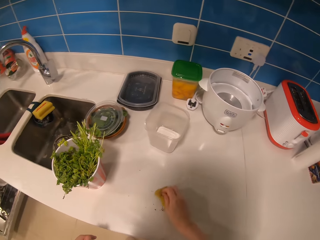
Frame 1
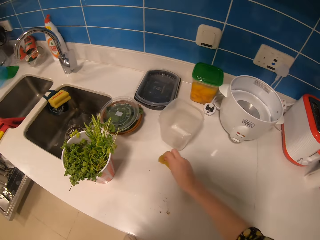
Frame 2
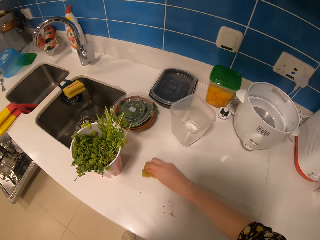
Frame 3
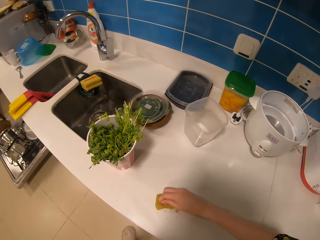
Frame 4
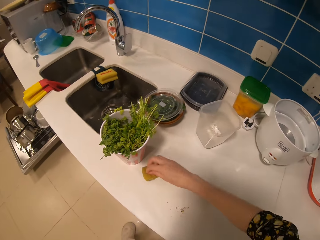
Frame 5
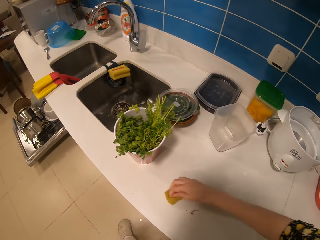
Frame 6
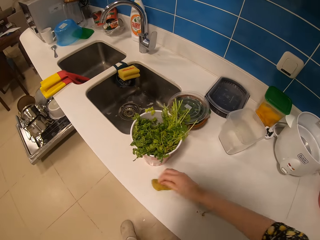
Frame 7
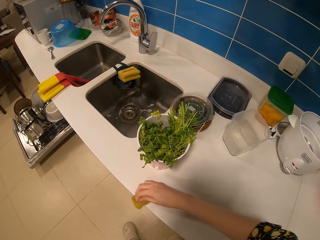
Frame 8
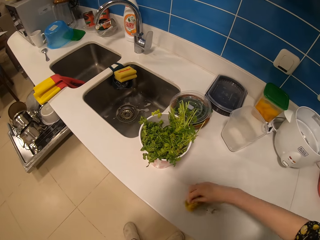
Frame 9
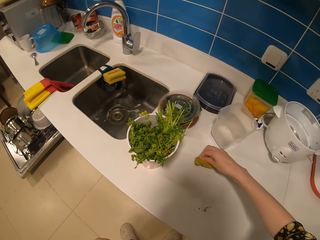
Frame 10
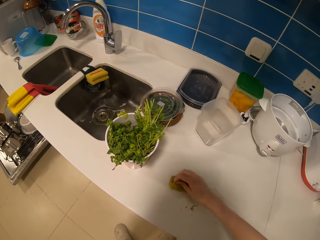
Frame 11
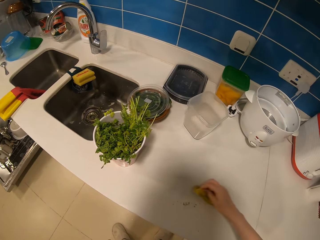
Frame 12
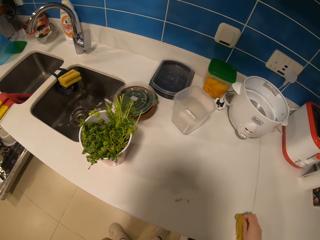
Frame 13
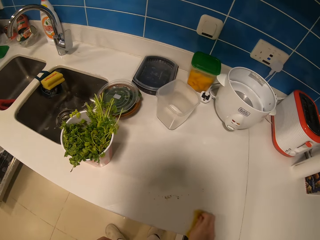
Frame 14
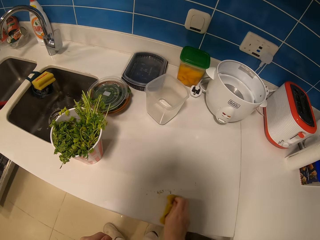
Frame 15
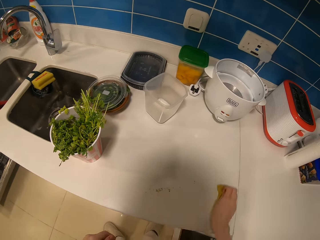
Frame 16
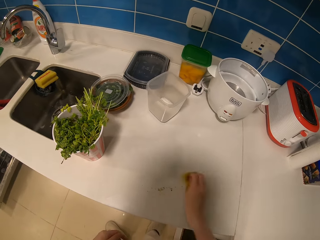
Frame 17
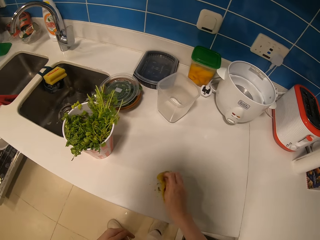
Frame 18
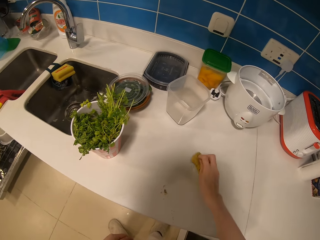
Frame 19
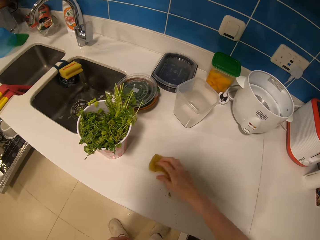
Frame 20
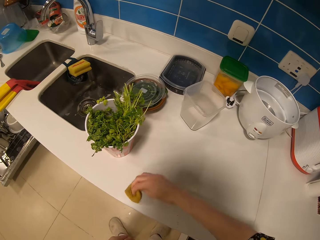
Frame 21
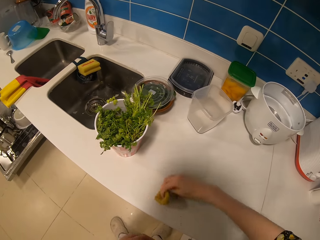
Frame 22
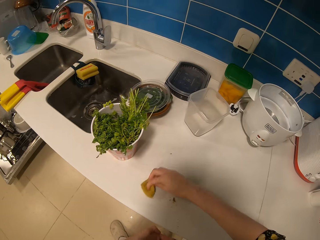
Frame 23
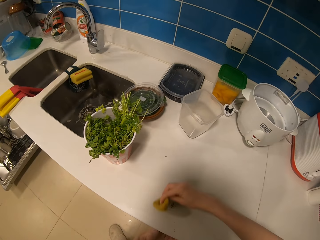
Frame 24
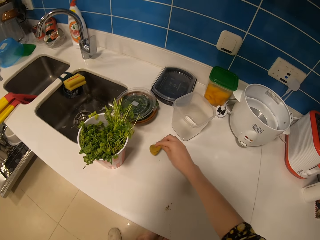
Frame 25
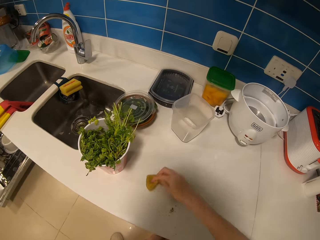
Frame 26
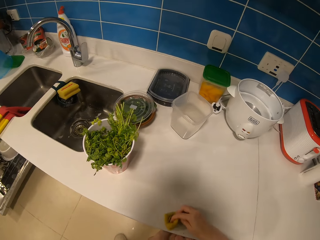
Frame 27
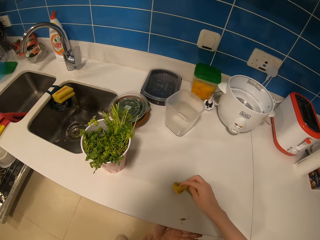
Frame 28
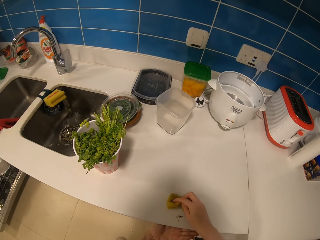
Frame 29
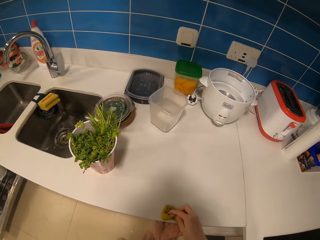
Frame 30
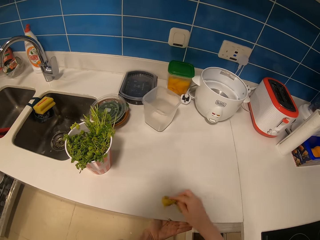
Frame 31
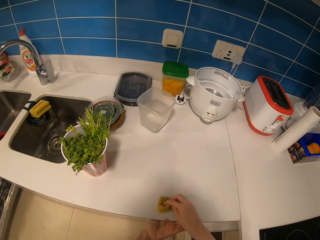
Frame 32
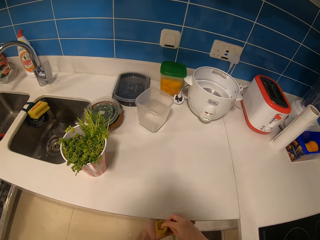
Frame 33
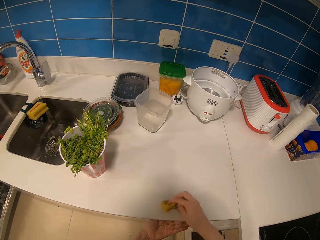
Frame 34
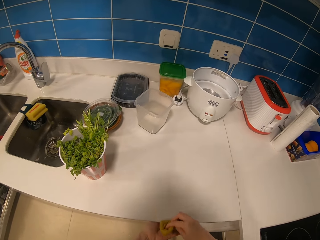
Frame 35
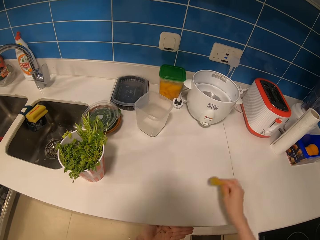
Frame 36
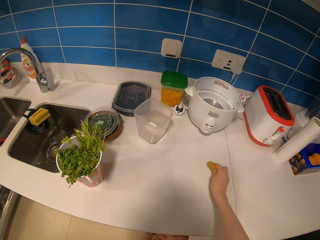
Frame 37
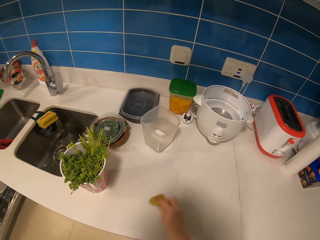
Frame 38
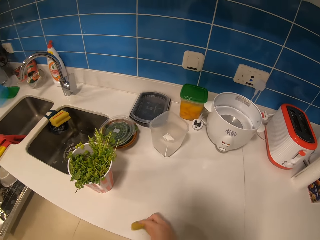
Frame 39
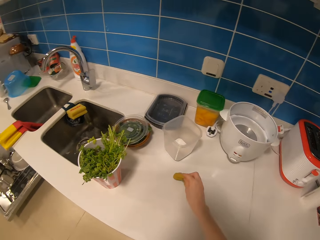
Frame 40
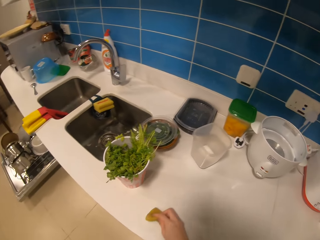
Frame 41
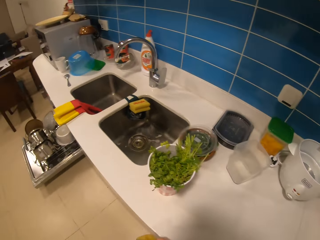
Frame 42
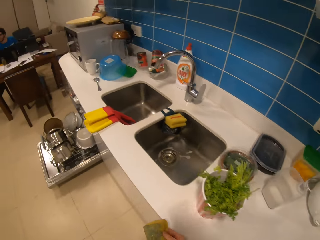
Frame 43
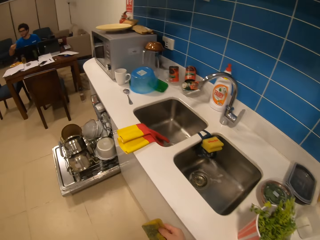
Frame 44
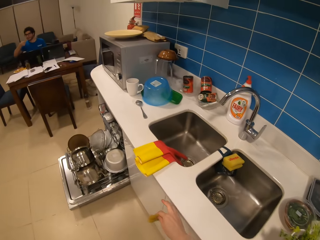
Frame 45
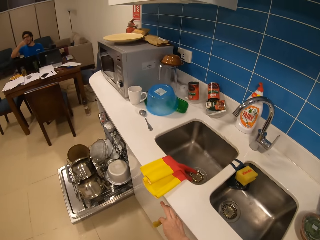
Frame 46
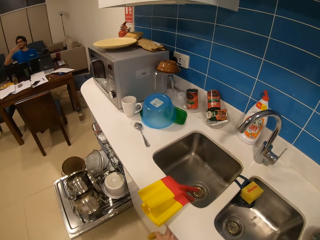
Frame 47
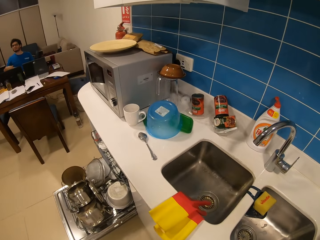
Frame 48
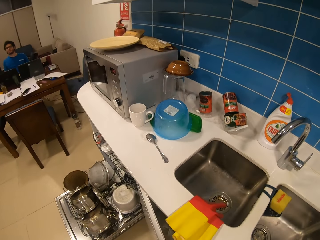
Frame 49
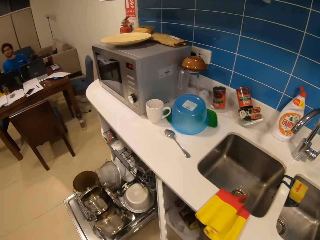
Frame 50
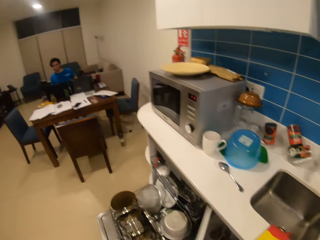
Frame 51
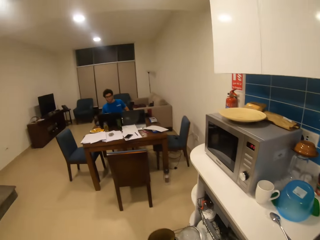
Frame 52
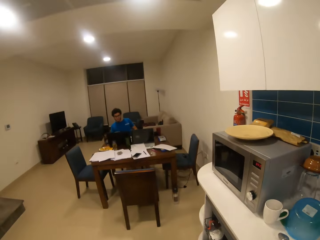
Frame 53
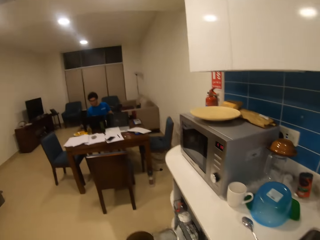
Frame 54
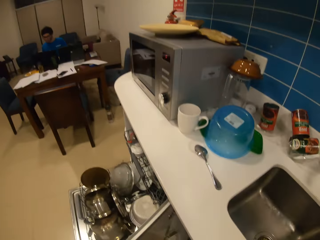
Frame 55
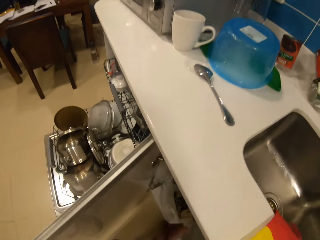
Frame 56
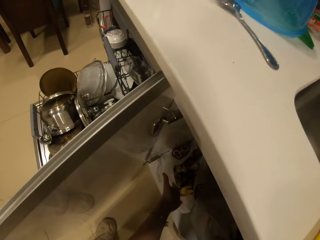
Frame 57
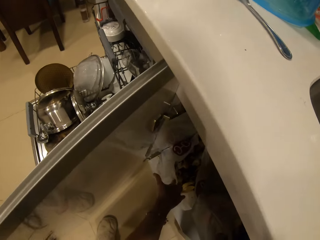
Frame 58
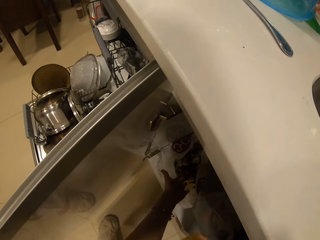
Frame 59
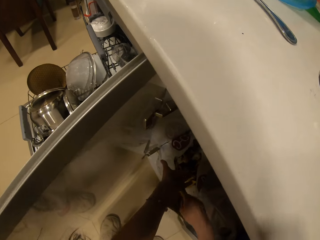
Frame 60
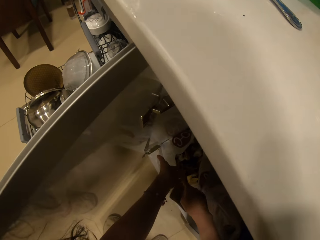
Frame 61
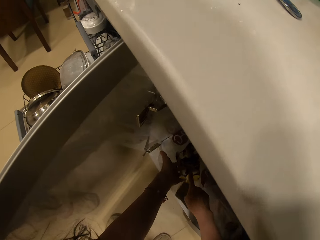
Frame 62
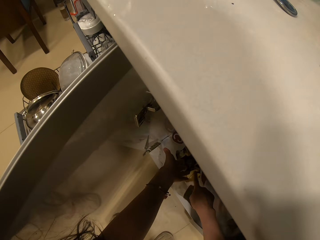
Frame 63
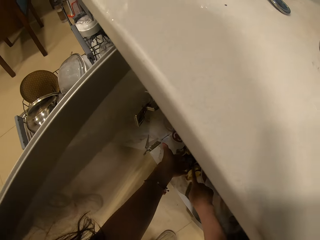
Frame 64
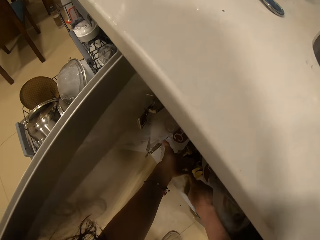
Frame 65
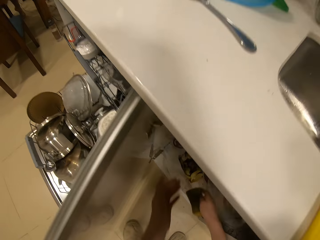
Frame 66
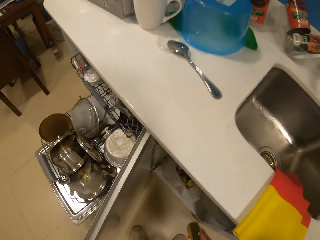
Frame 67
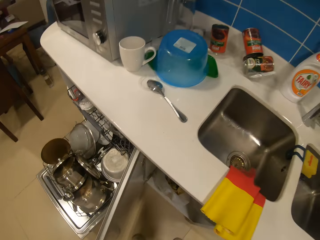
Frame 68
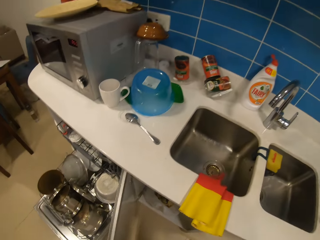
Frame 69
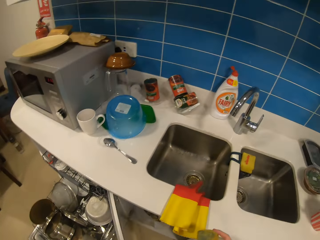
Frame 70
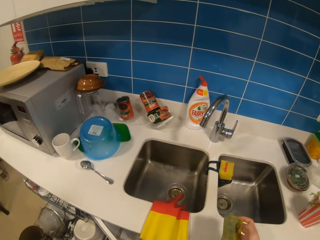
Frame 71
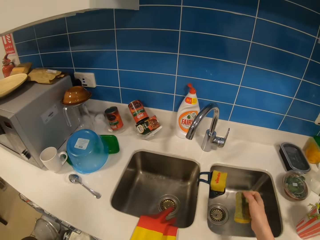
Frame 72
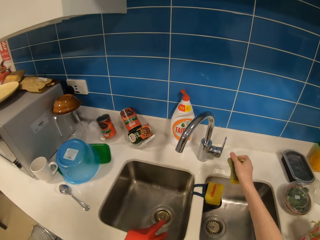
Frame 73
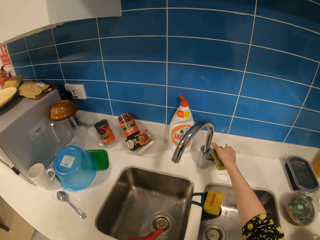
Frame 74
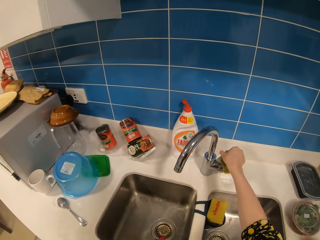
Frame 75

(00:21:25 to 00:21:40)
The camera wearer collects trash. They open the cabinet. They dispose of the trash in the dust bin.

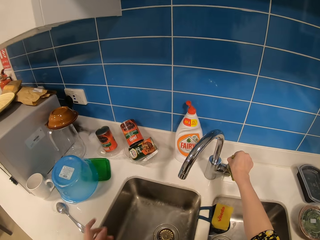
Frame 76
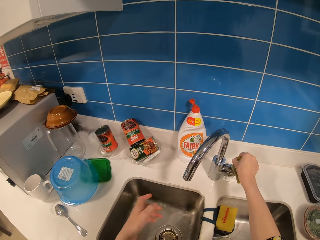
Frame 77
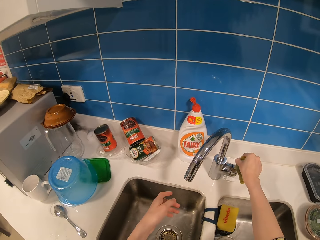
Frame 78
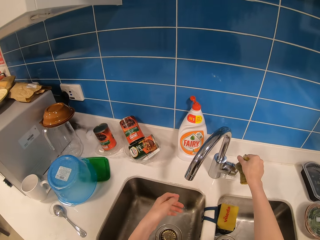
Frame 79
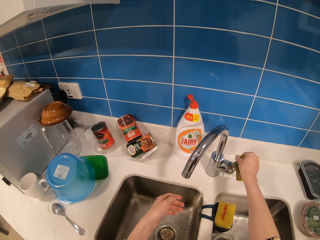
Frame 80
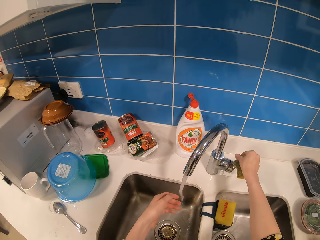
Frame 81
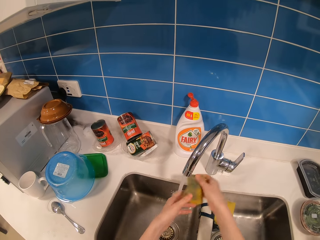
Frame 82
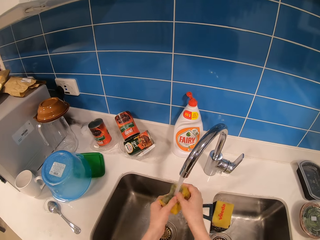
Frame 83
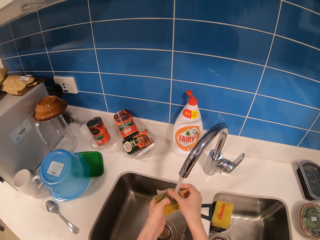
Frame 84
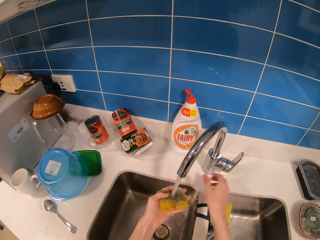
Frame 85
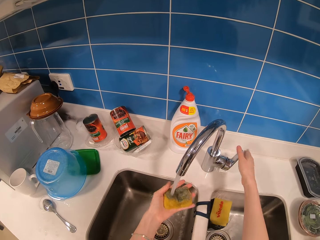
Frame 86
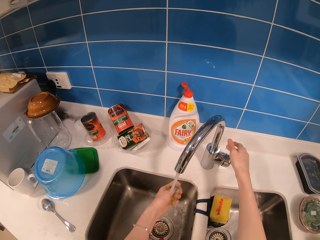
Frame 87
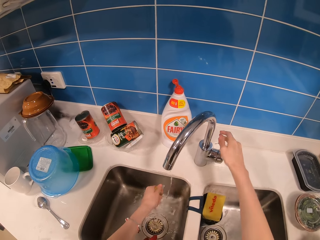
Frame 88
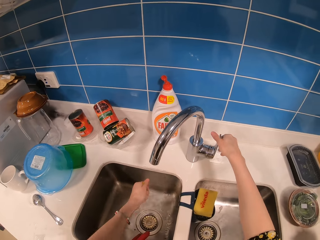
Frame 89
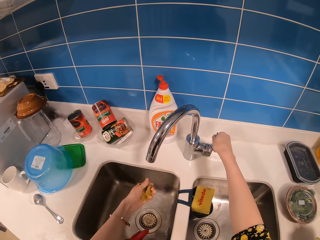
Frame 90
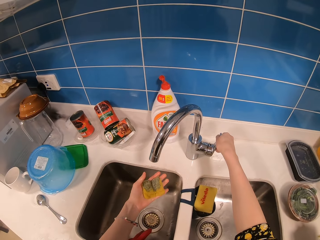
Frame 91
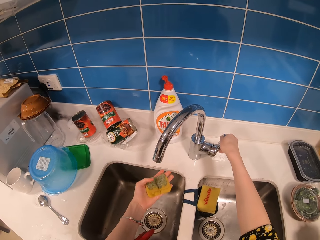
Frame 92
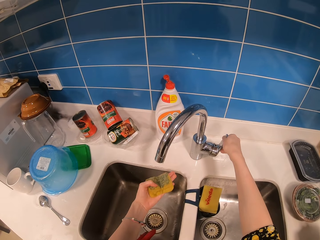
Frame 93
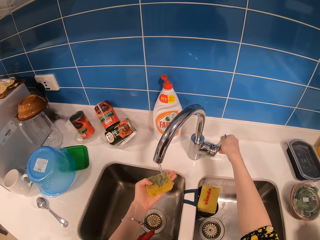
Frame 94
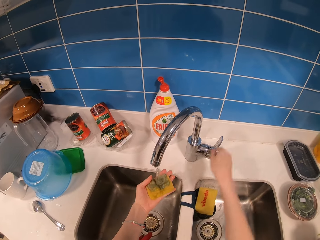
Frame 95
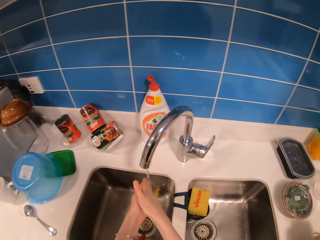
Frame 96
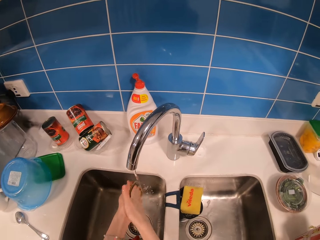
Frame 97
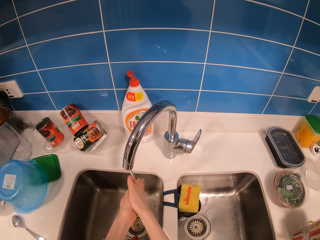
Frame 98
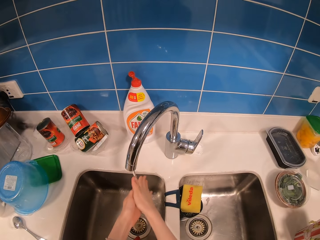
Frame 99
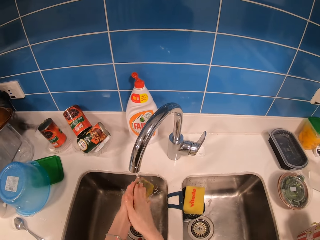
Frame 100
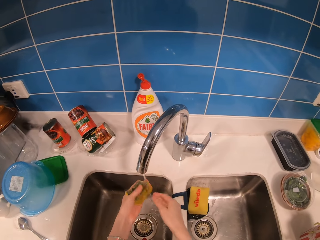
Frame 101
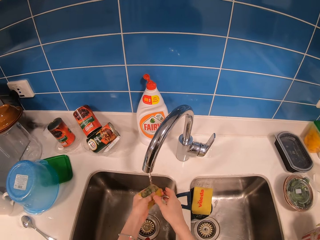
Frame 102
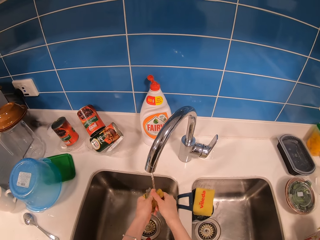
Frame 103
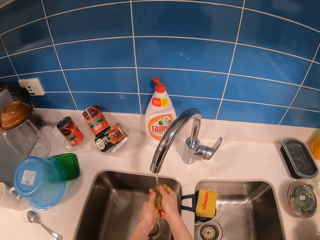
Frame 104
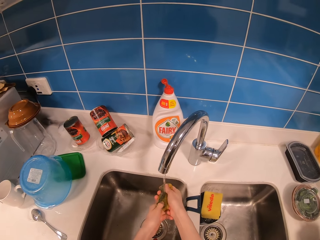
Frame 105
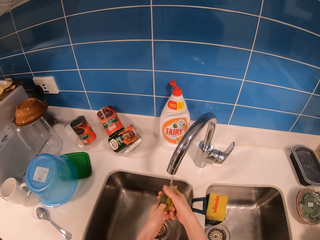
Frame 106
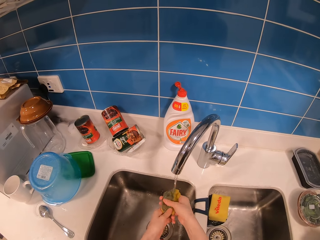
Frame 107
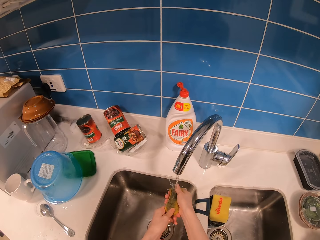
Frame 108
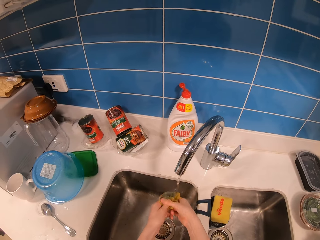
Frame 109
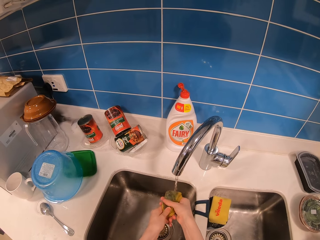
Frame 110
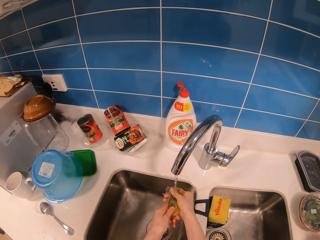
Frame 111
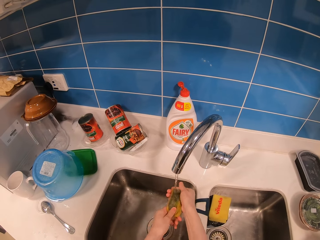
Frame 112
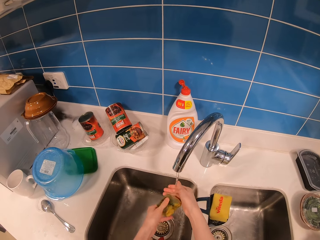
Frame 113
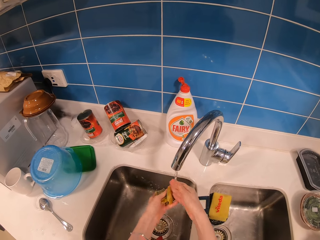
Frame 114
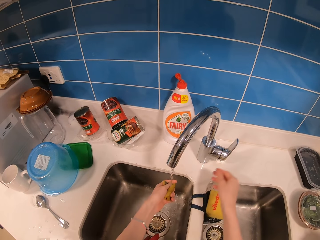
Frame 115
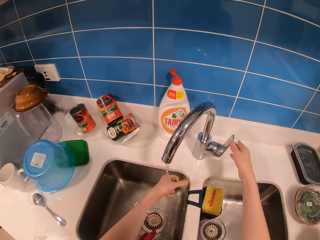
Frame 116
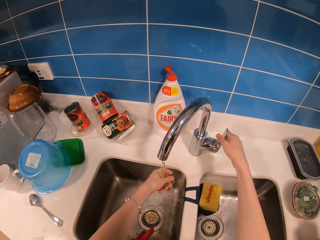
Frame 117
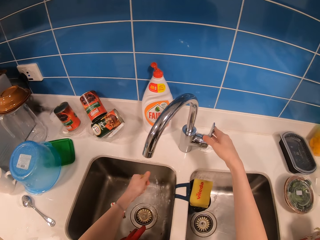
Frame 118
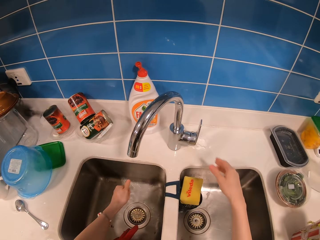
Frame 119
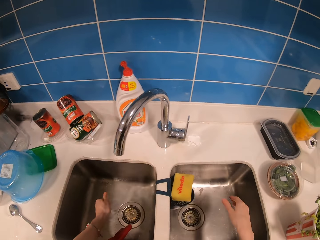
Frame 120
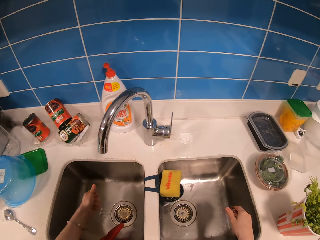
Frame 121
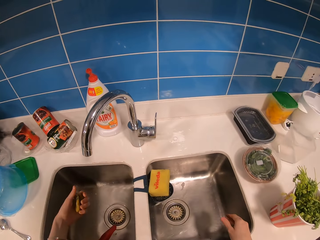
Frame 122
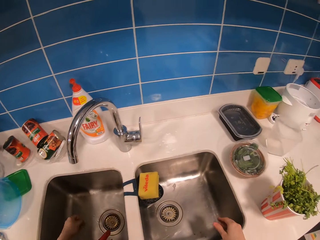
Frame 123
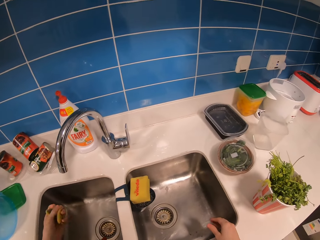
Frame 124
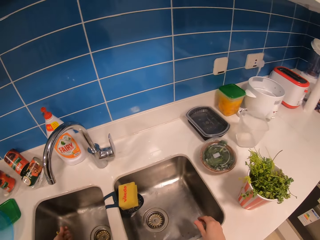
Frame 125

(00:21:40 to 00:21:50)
The camera wearer turns on the tap. They rinse a sponge. They close the tap. They open the tap. They rinse the sponge. They close the tap.
